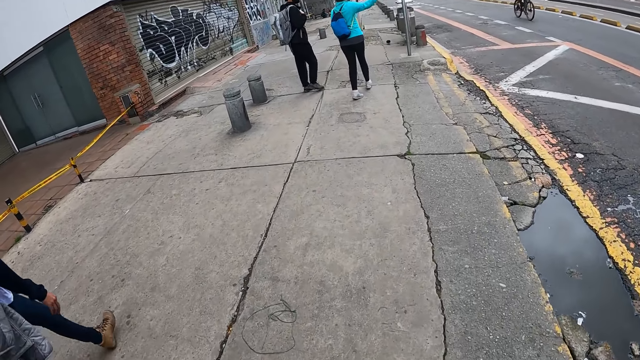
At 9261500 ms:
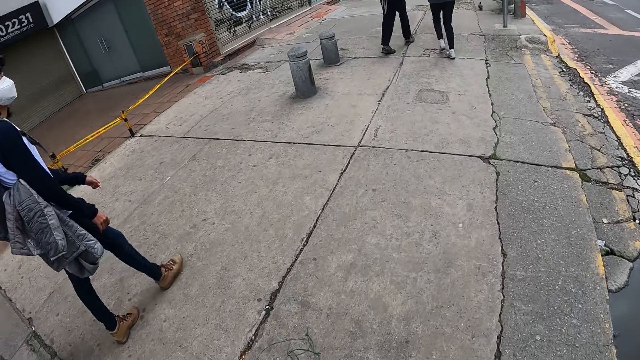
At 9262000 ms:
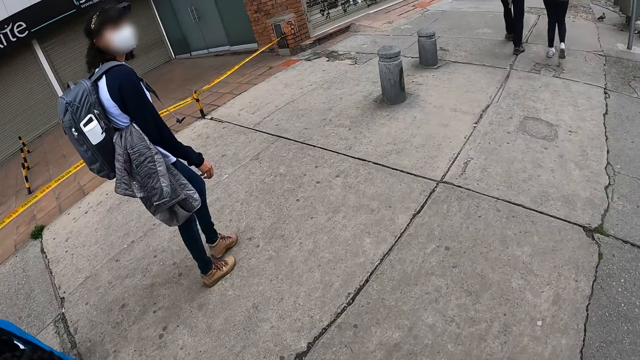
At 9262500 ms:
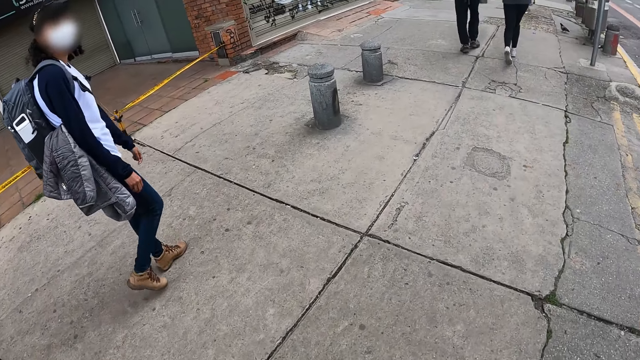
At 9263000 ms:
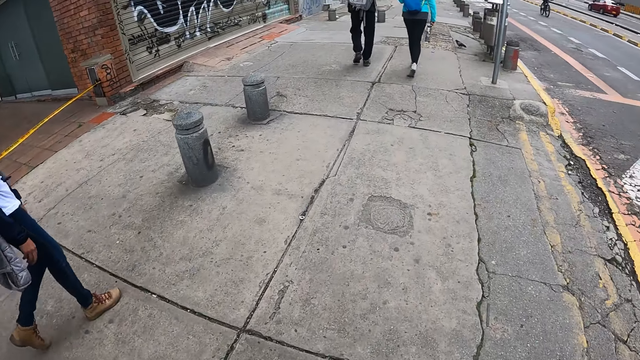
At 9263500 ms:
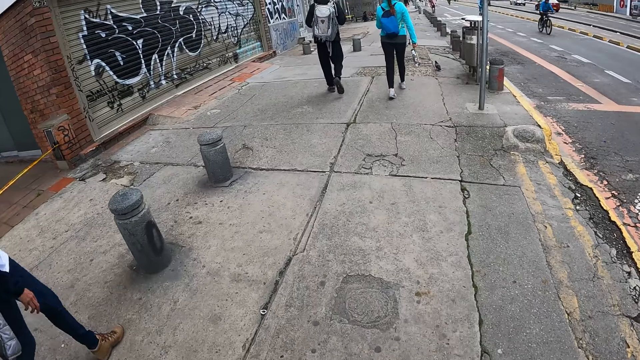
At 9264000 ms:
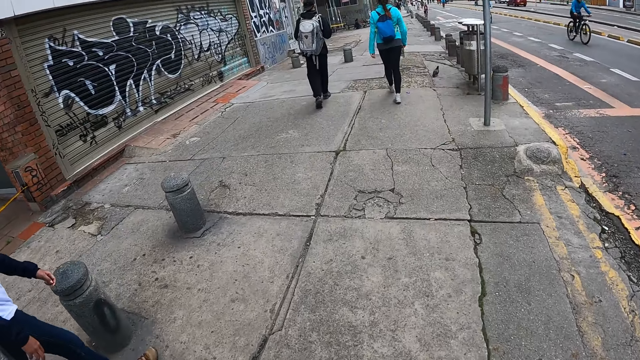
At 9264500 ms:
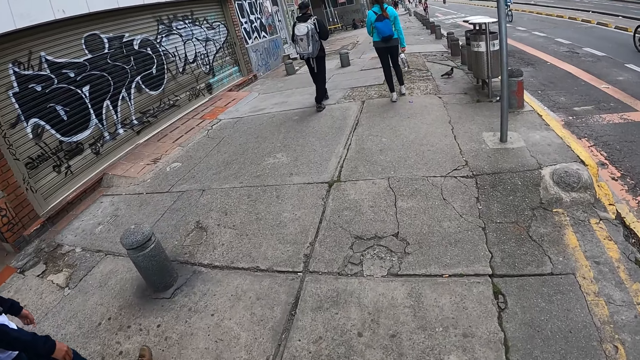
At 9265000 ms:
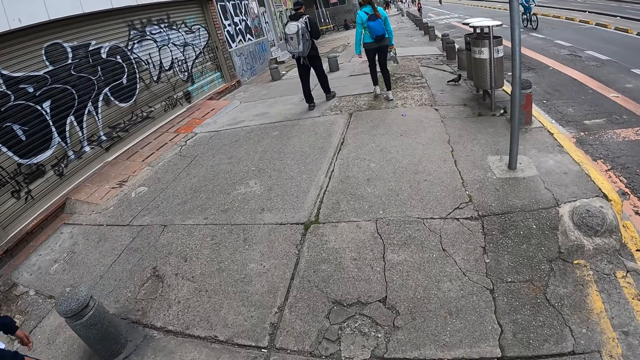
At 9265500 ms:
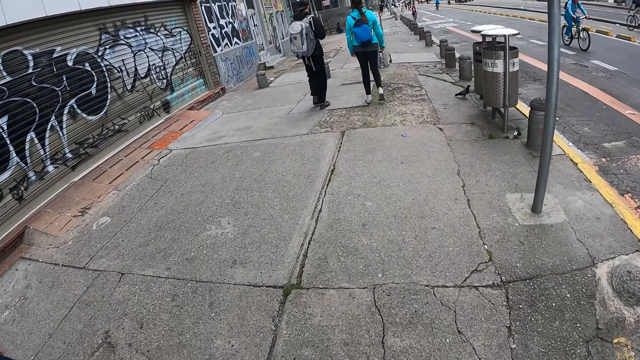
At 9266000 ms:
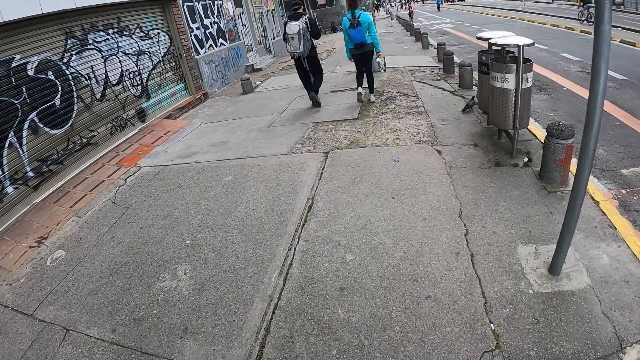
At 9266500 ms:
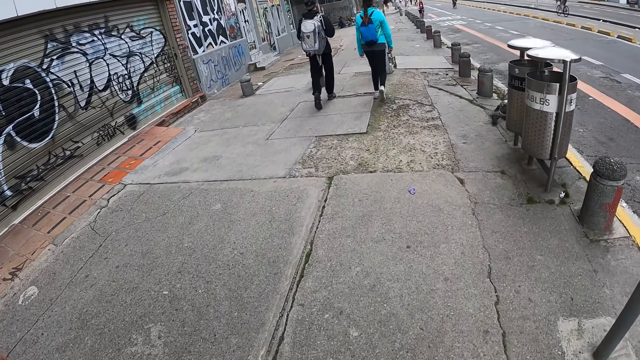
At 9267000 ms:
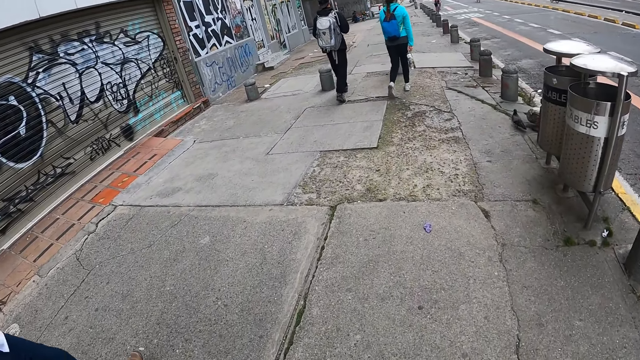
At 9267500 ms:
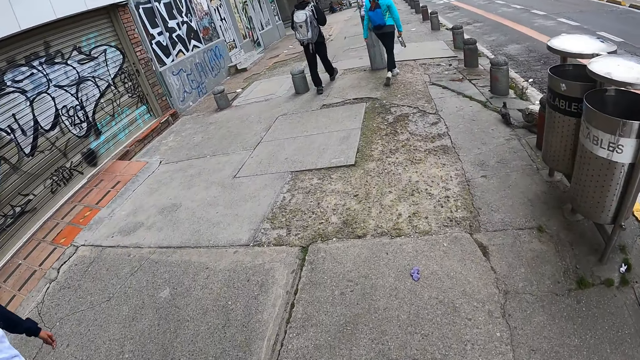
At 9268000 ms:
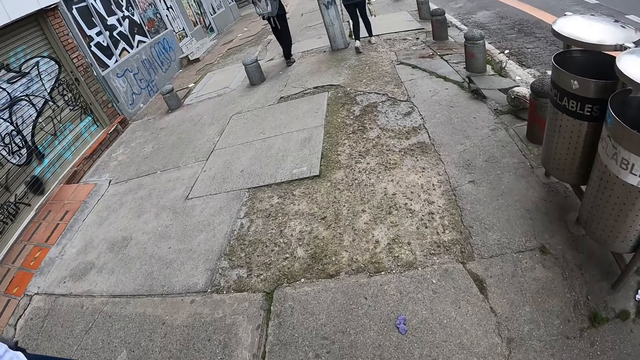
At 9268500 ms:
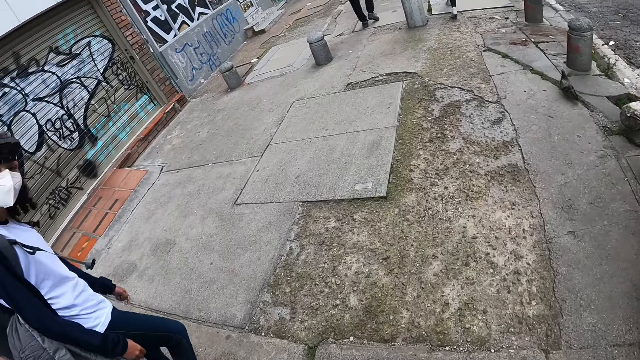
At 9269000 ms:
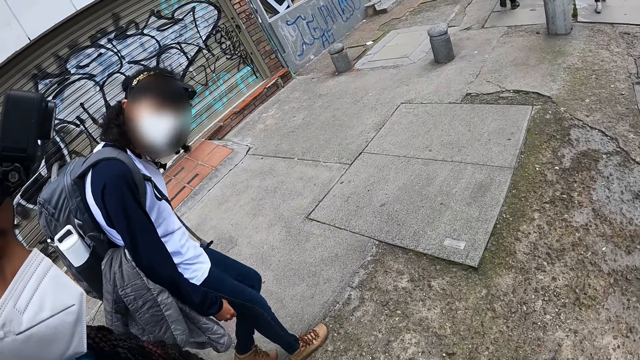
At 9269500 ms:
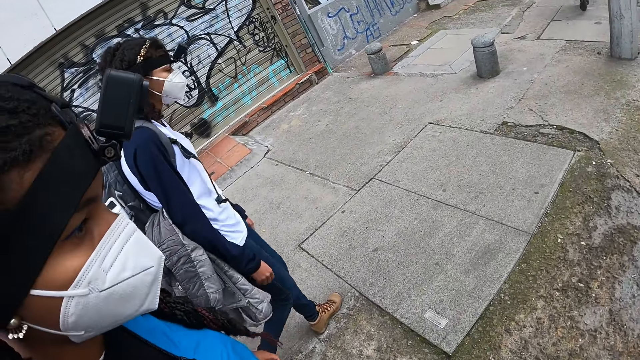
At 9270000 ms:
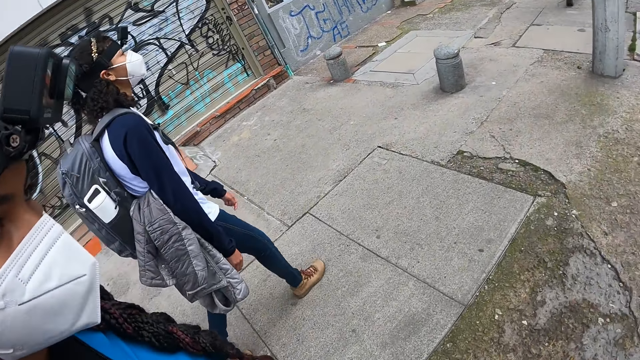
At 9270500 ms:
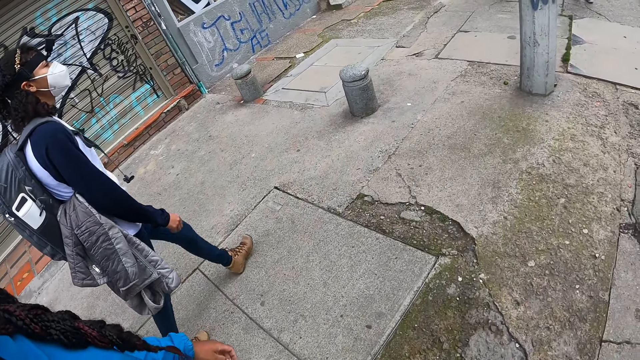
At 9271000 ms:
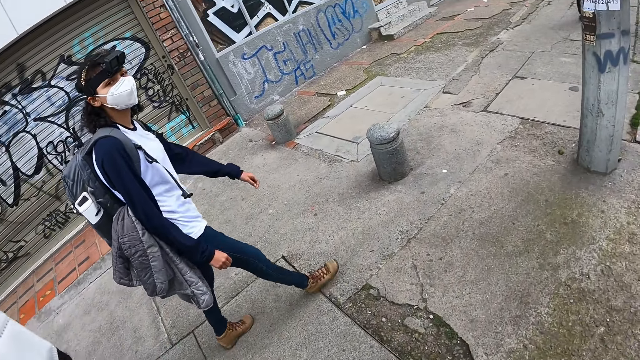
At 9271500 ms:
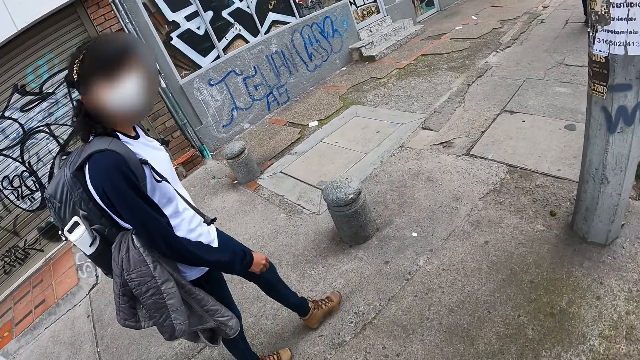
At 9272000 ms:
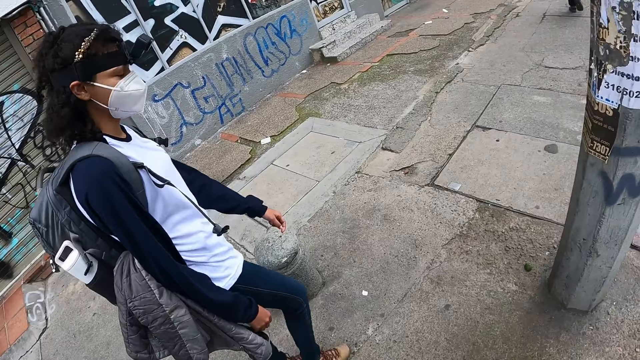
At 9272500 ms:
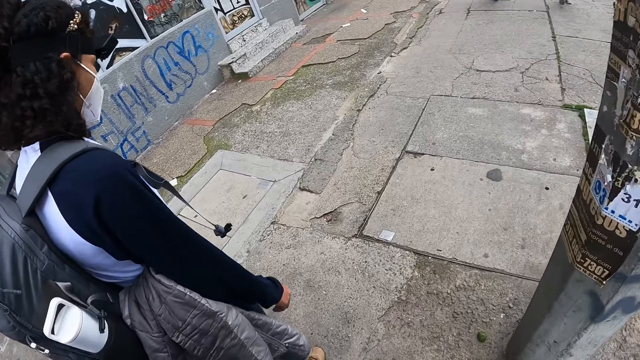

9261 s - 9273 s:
The camera wearer interacts with a woman. The woman interacts with the camera wearer.

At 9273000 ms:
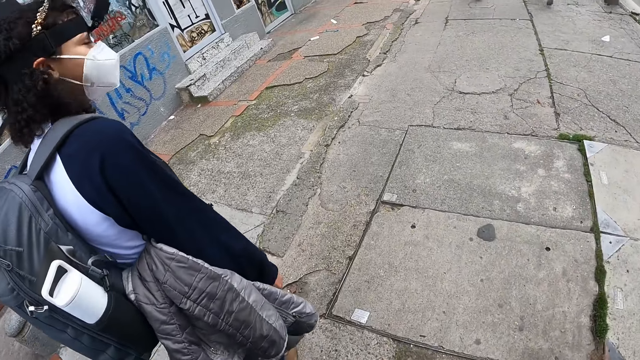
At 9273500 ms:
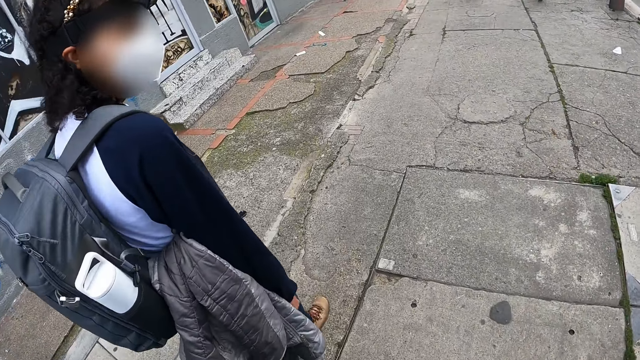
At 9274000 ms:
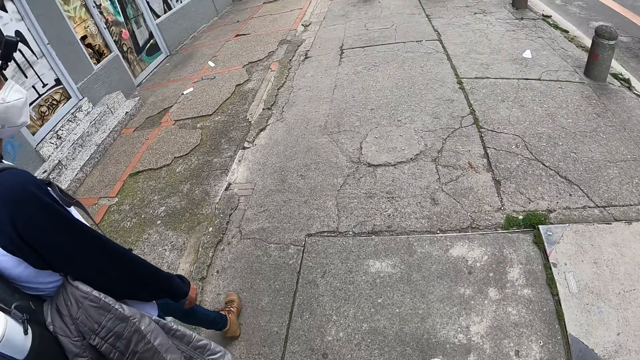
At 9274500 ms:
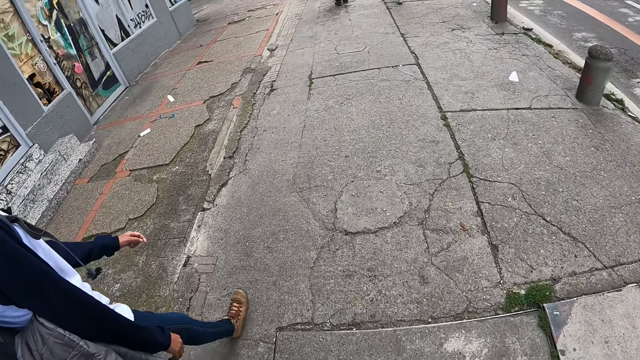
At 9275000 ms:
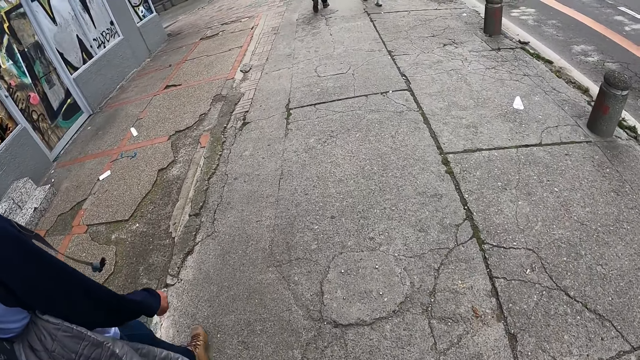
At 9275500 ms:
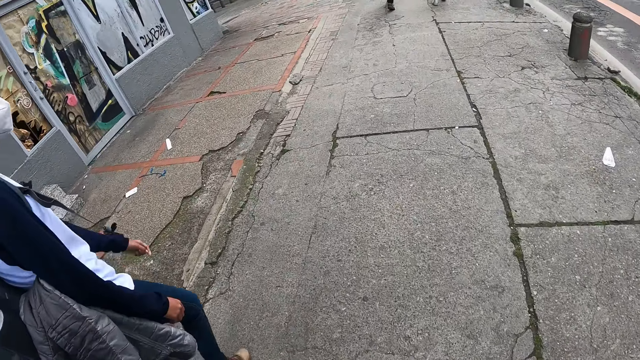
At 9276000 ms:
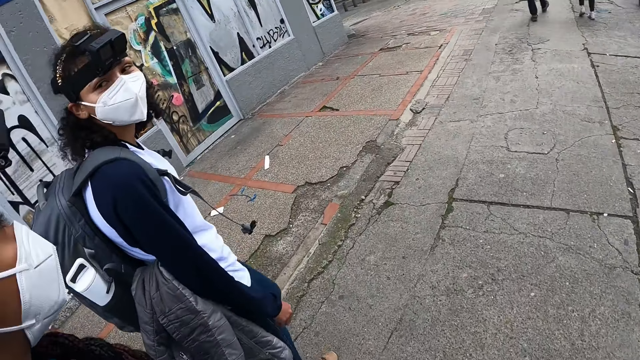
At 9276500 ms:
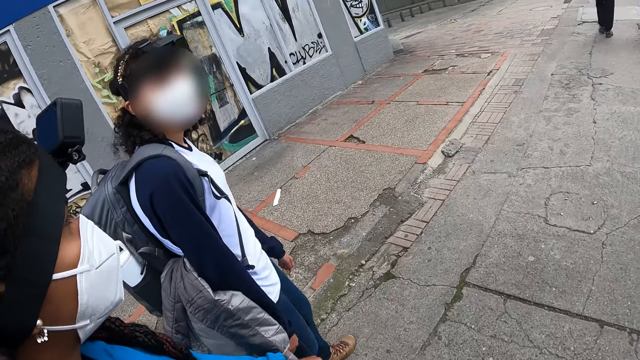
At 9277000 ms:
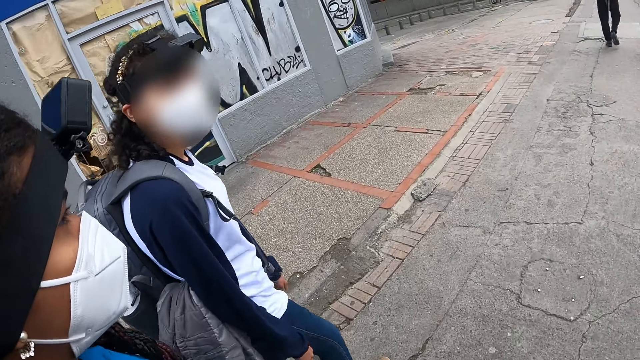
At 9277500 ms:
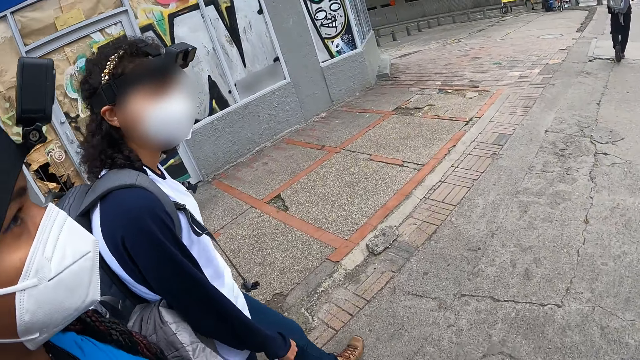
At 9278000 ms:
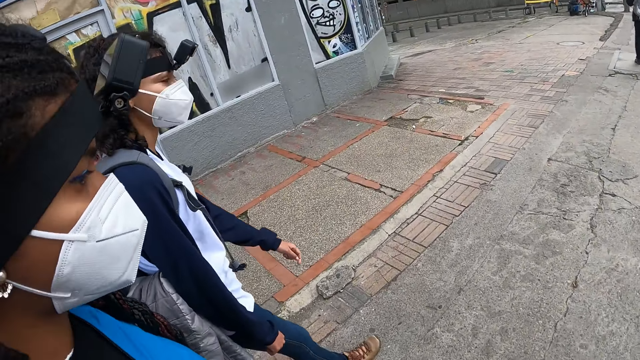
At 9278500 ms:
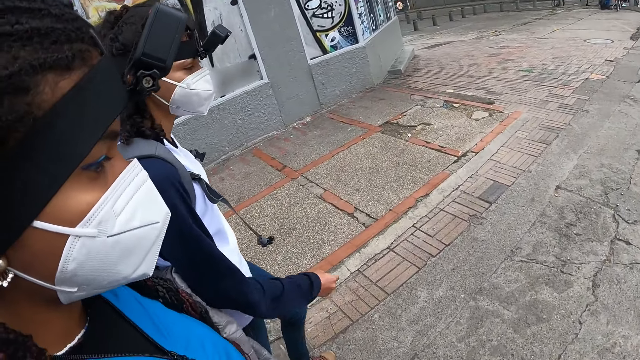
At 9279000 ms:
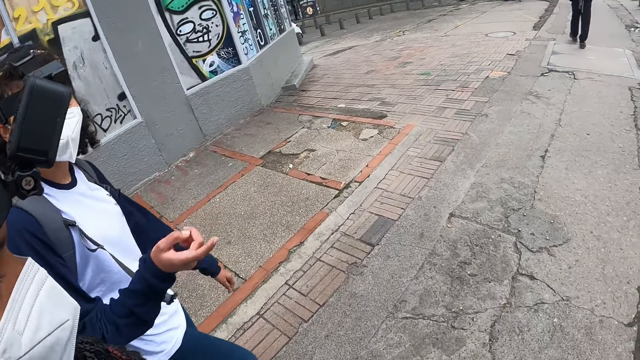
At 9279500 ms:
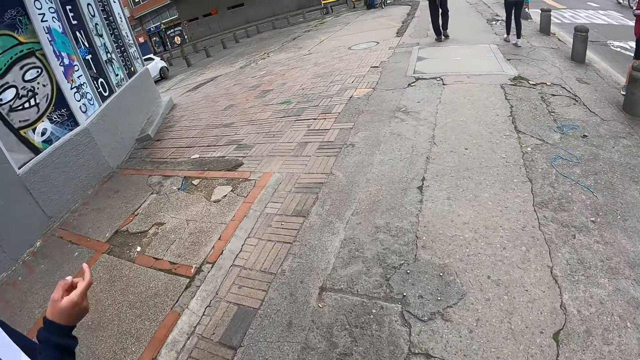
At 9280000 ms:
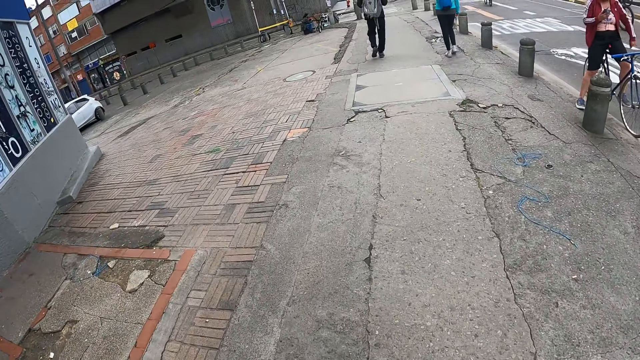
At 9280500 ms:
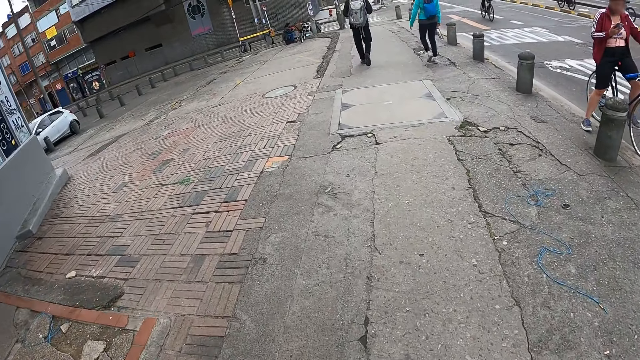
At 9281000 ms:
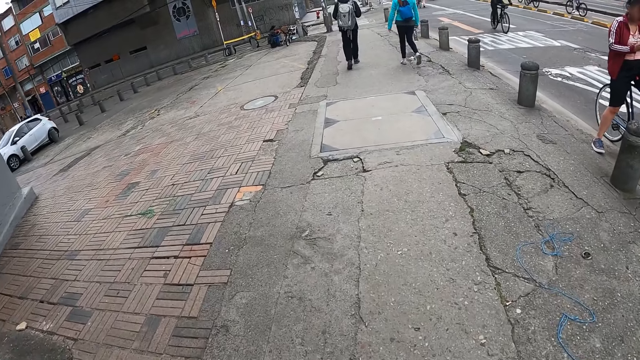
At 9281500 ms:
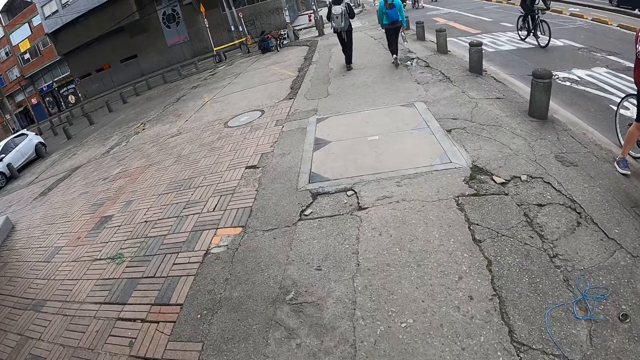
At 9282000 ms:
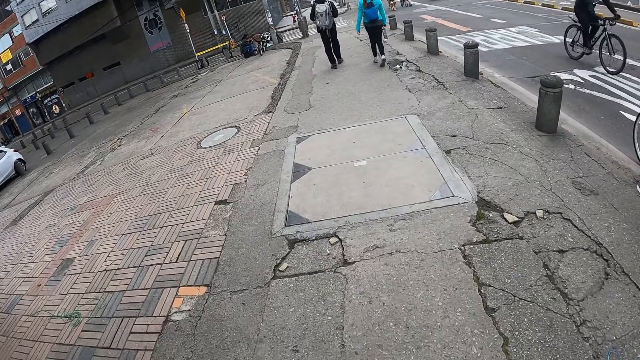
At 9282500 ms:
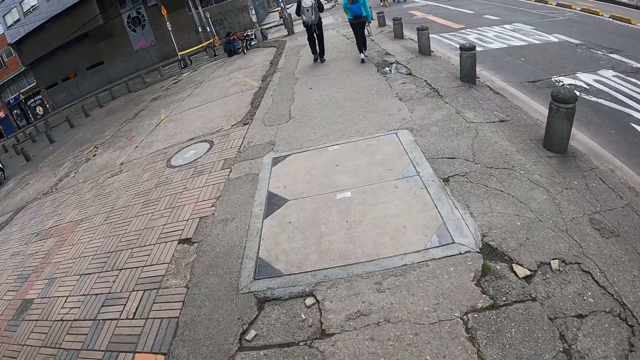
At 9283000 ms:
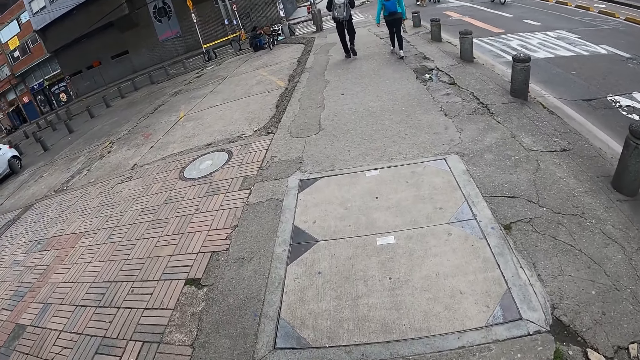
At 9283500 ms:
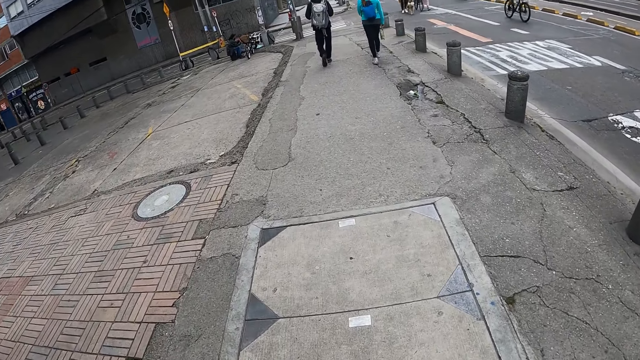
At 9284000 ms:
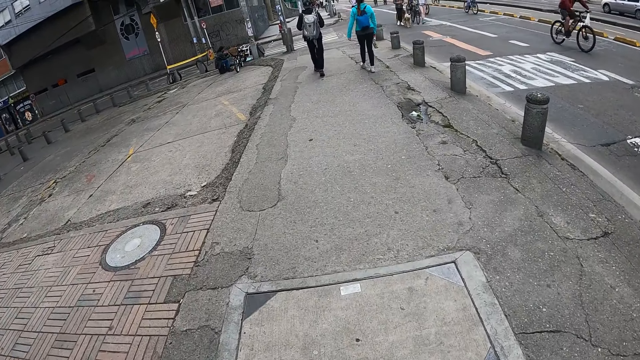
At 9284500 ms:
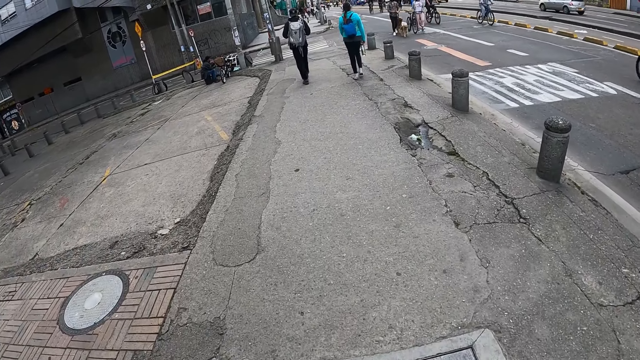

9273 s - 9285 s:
The woman interacts with the camera wearer and another woman. The camera wearer walks on the pavement.
